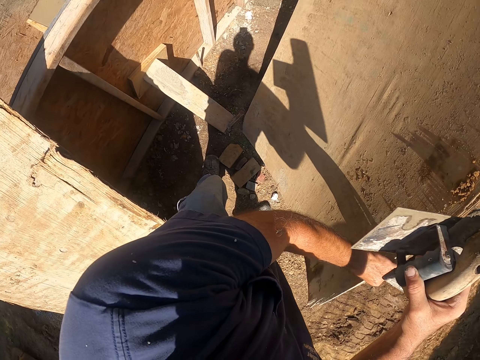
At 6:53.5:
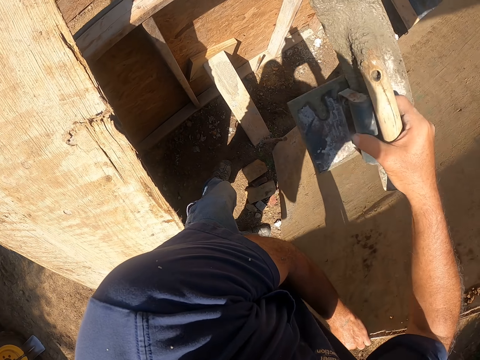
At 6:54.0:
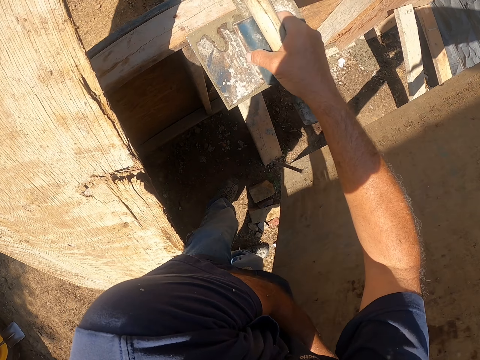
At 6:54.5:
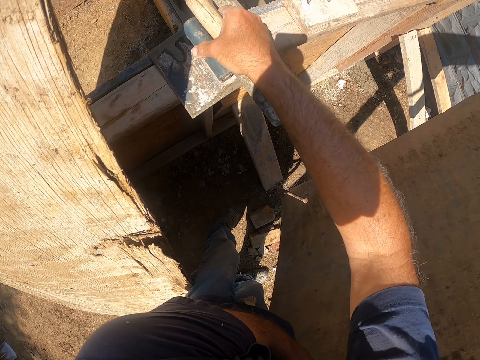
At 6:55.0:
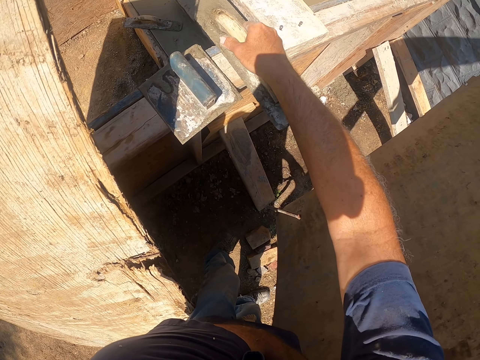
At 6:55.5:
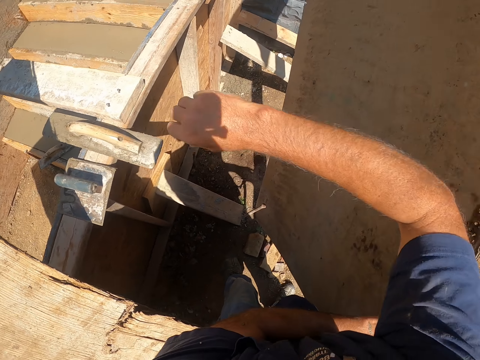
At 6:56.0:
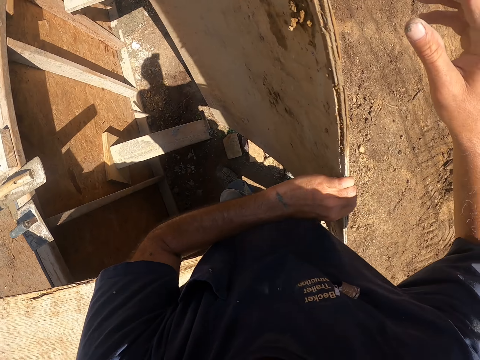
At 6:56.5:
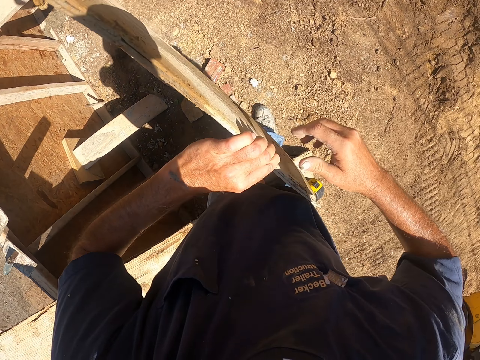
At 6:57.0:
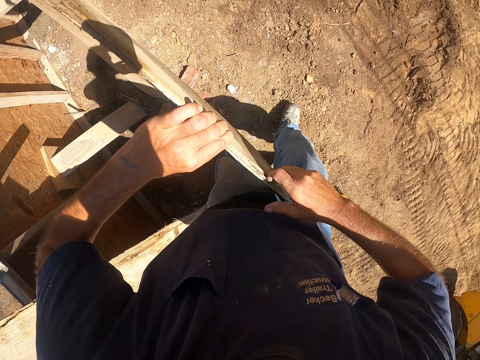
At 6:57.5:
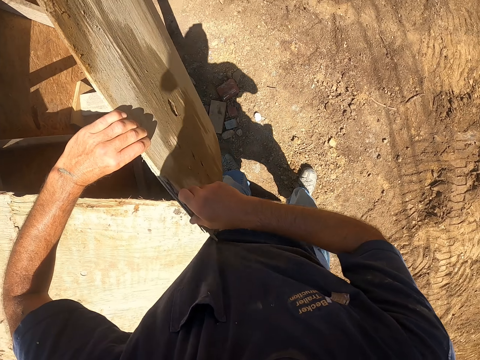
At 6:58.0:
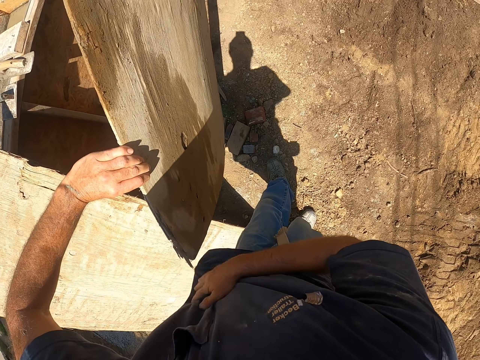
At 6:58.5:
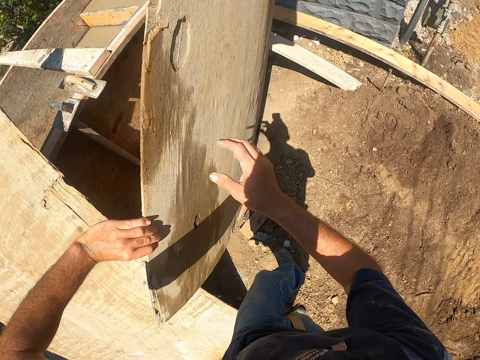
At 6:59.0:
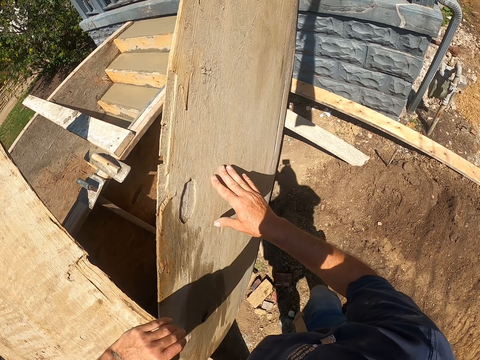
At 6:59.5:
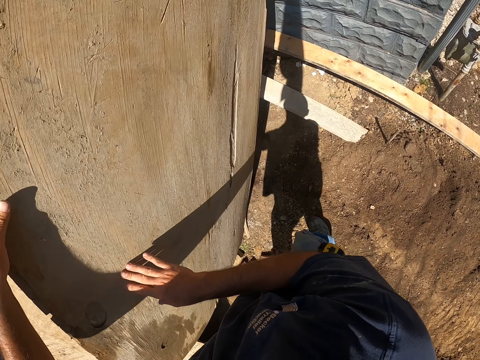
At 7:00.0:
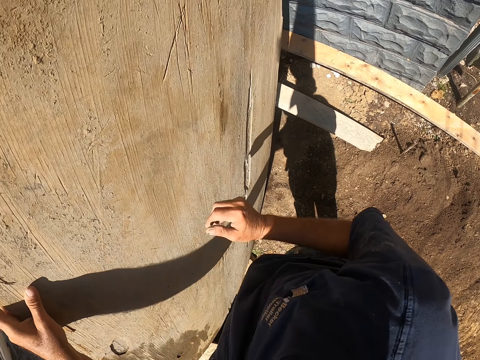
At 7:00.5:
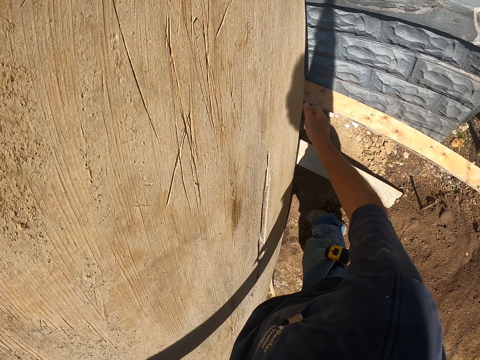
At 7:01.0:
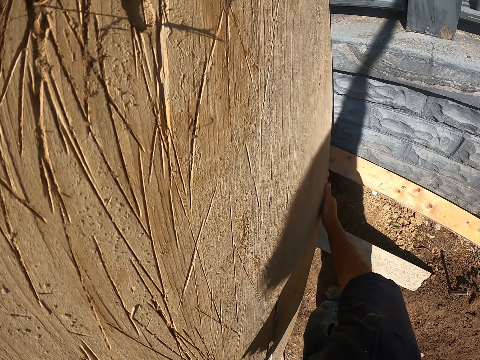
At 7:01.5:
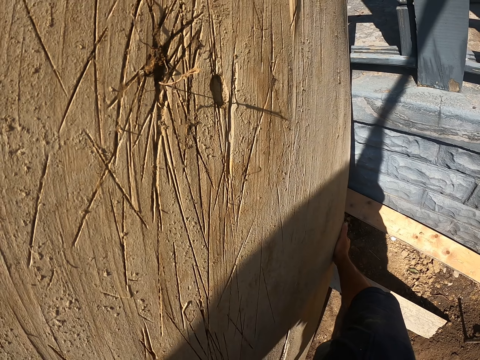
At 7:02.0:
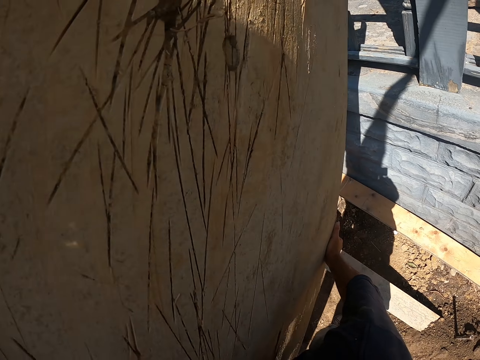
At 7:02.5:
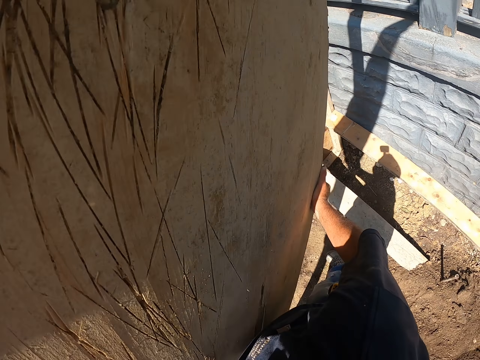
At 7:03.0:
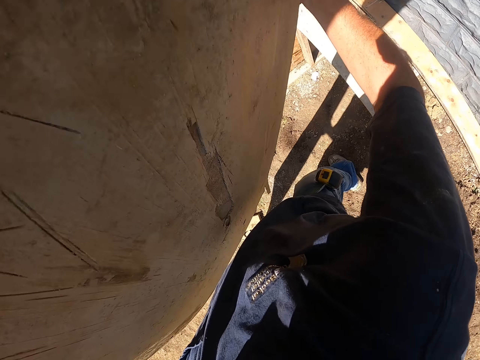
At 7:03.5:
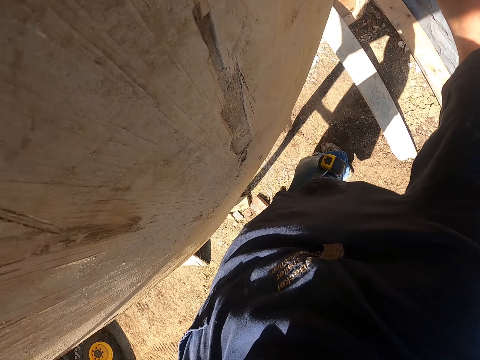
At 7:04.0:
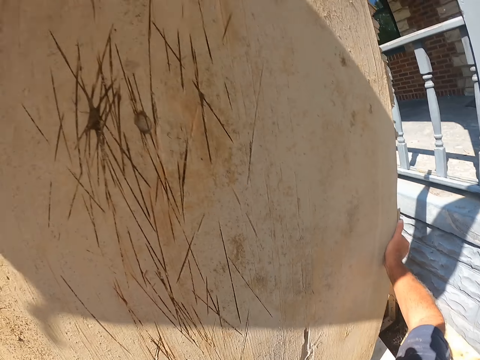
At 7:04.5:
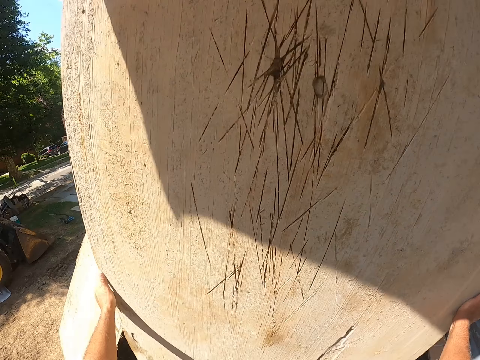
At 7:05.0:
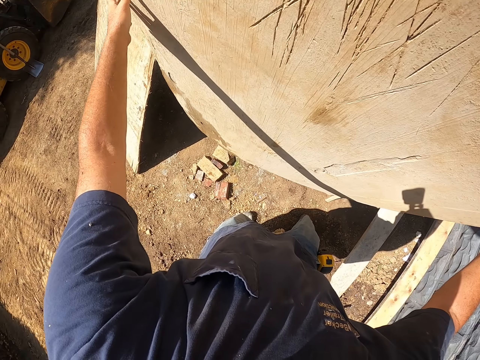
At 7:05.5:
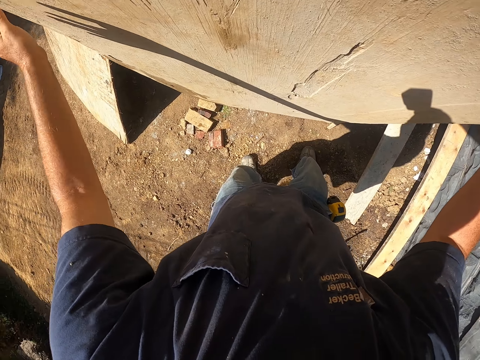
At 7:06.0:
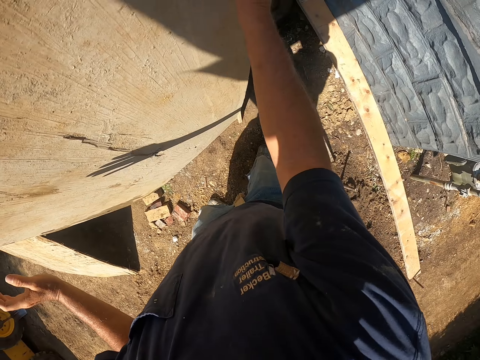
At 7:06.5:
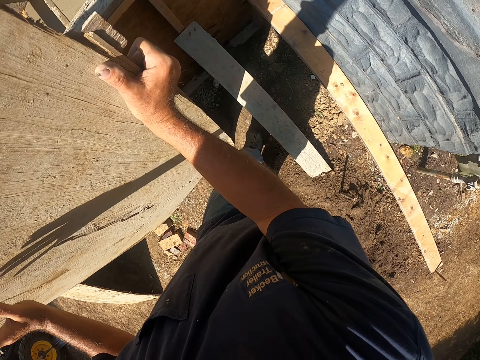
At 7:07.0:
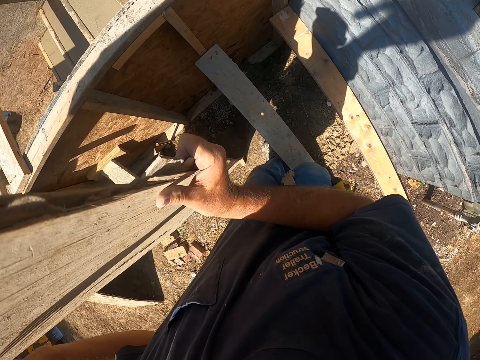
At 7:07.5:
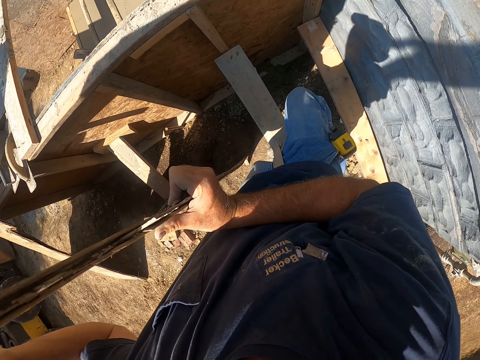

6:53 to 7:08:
The camera wearer places the tools on the wooden rail. They move the board.

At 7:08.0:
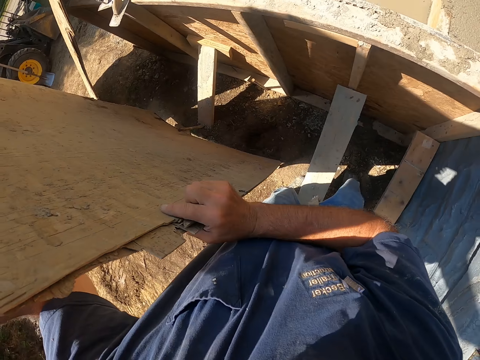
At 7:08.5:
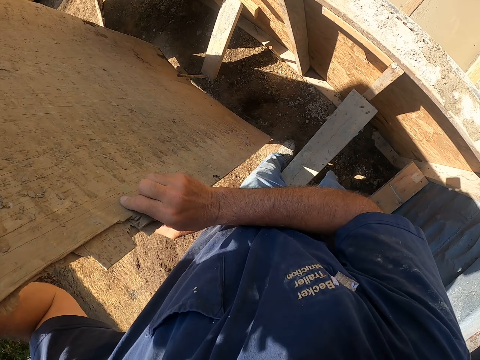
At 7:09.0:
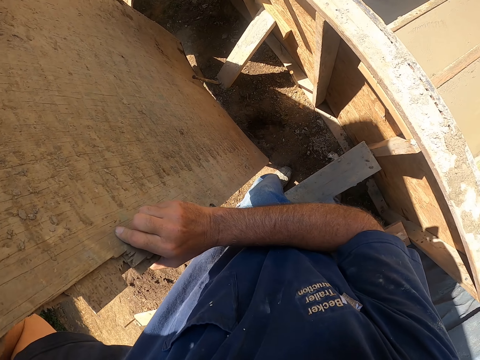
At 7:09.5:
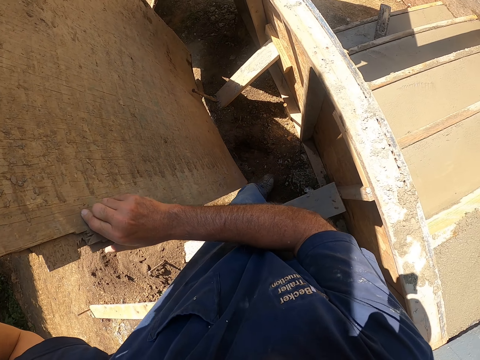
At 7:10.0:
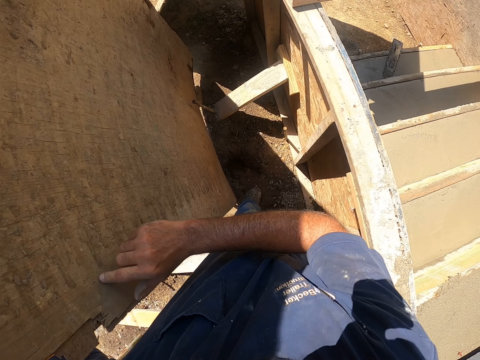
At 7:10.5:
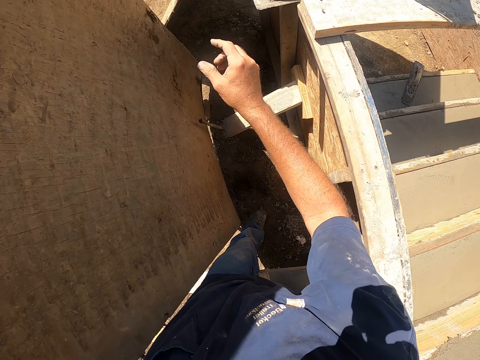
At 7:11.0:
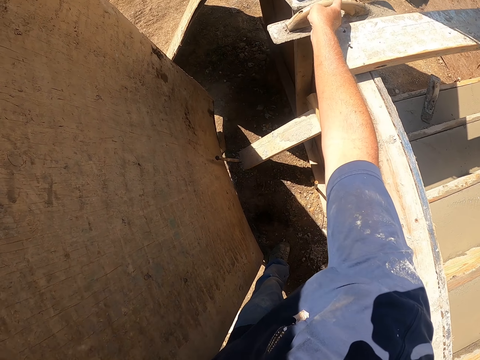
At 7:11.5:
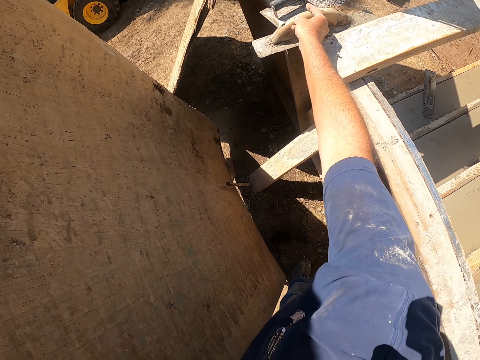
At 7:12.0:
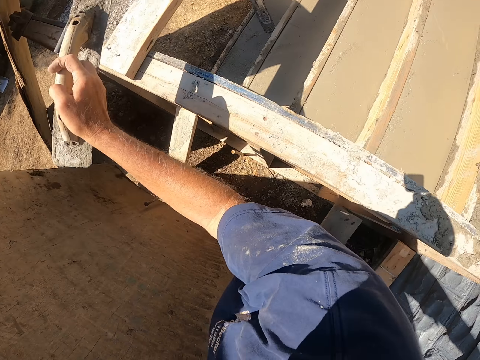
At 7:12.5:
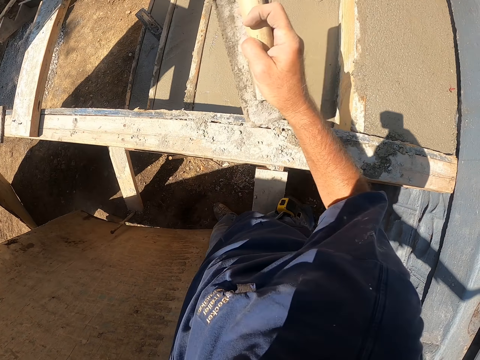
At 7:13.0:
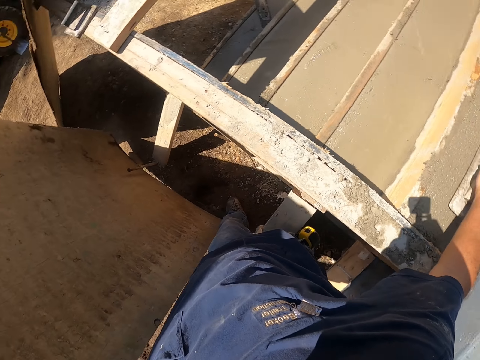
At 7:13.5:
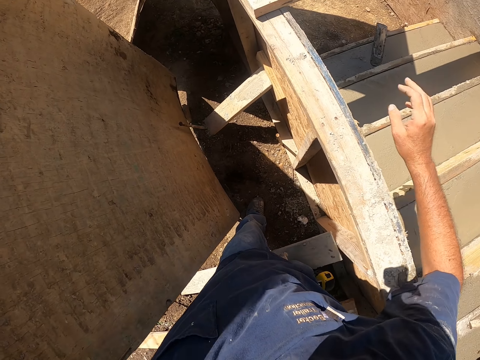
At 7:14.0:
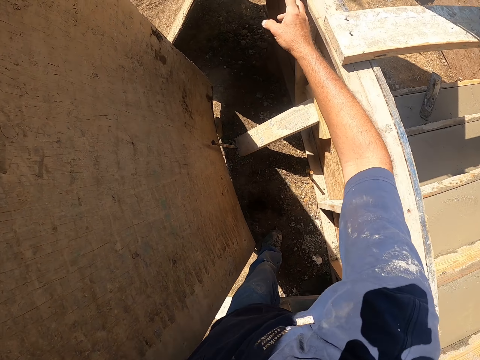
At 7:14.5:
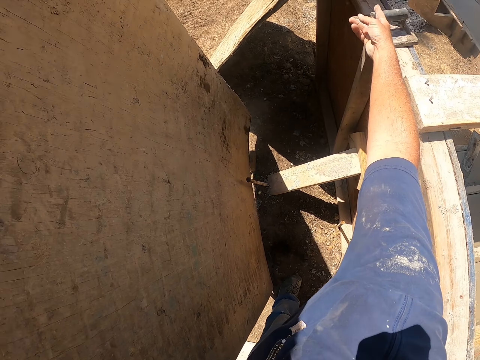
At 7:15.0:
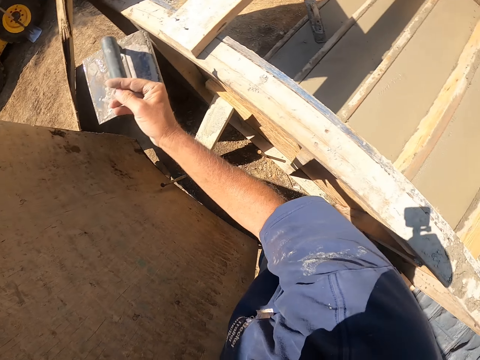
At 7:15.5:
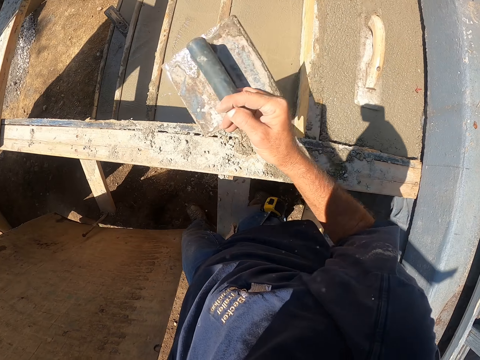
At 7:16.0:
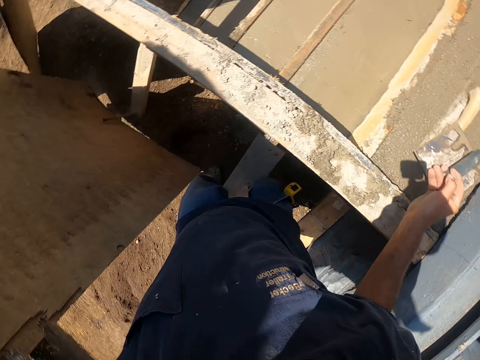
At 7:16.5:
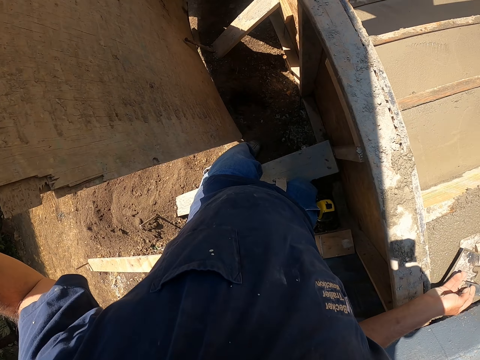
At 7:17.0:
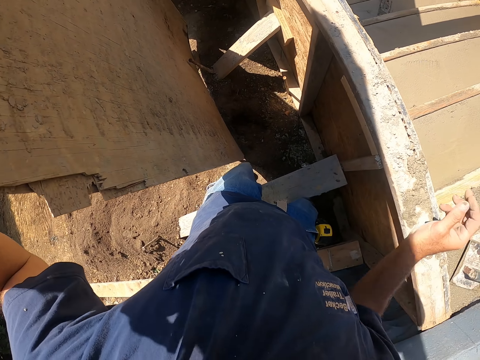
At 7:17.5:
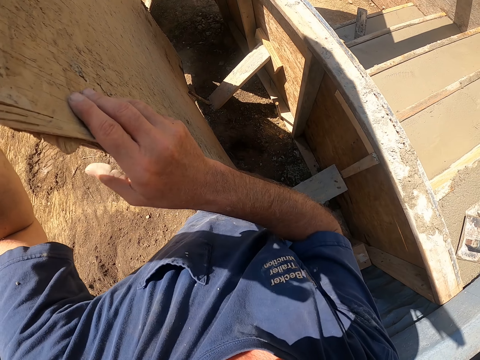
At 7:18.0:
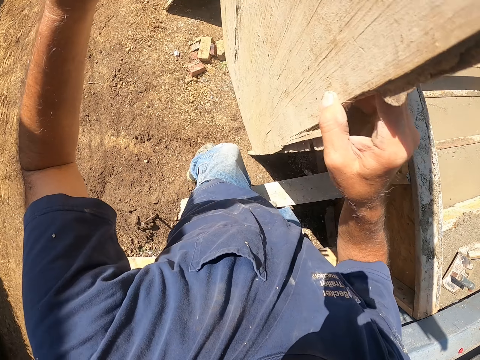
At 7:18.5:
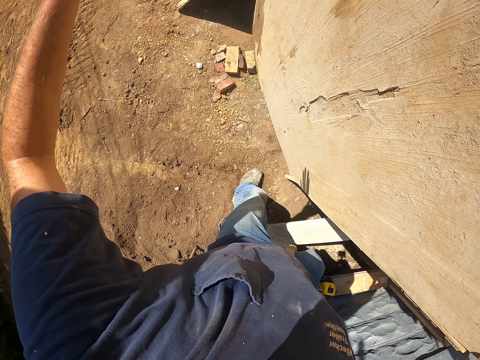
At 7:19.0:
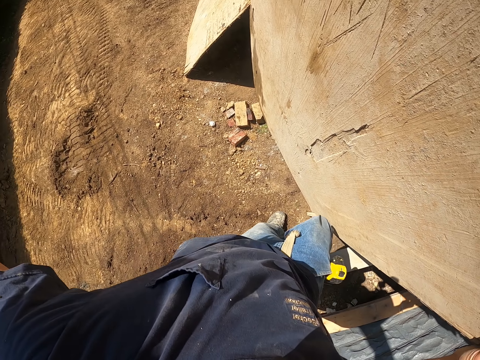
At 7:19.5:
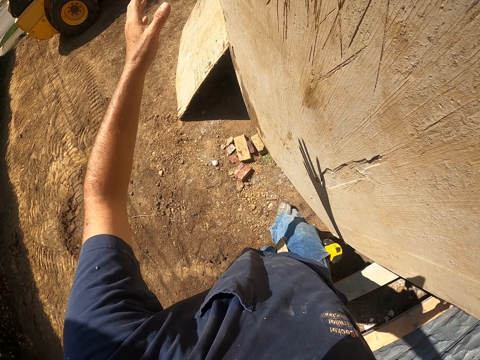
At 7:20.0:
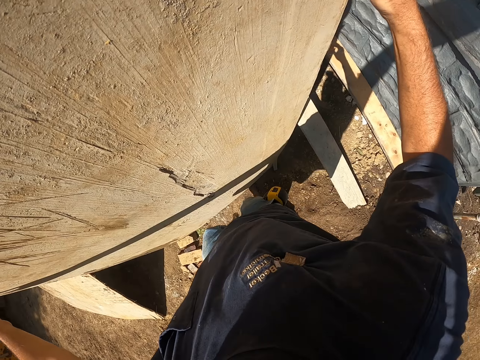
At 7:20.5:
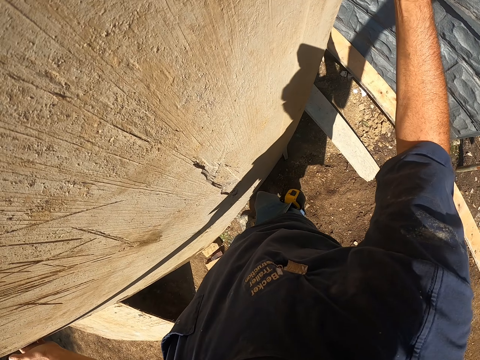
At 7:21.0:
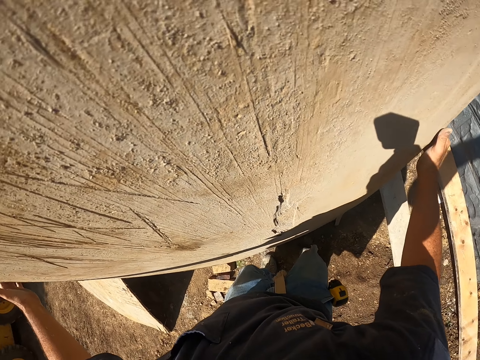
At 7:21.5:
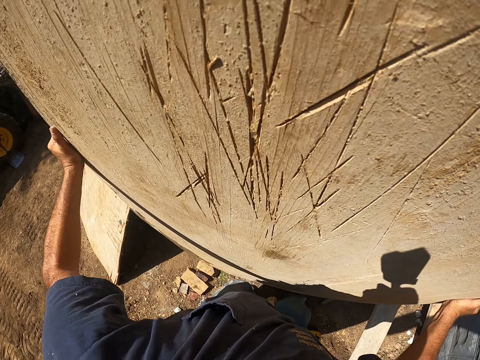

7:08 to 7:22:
The camera wearer picks tools from the rail. They put aside the trowels.
